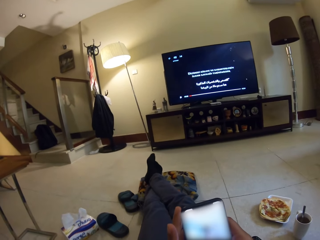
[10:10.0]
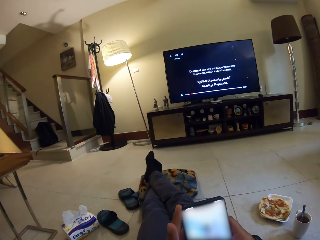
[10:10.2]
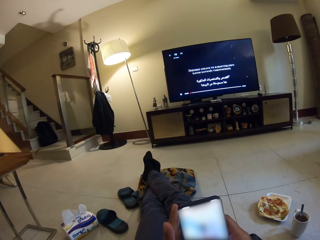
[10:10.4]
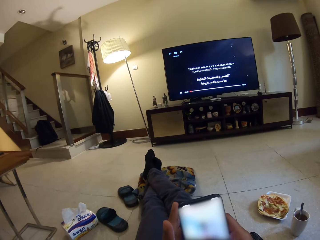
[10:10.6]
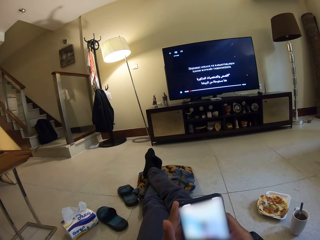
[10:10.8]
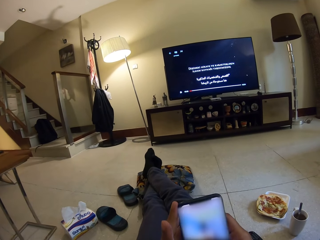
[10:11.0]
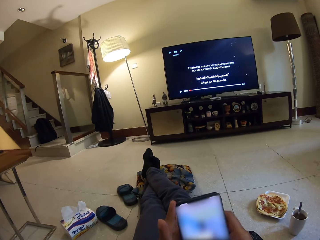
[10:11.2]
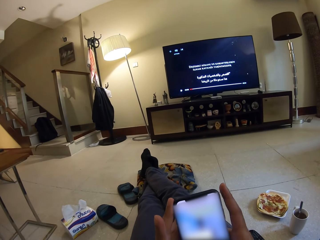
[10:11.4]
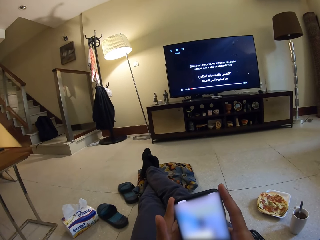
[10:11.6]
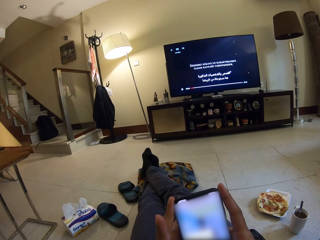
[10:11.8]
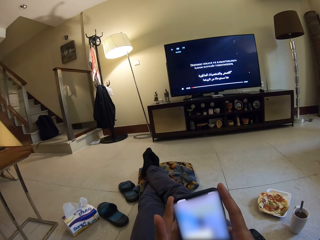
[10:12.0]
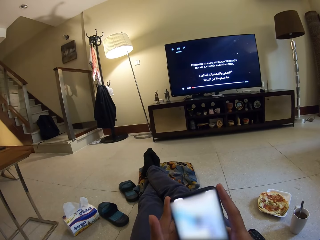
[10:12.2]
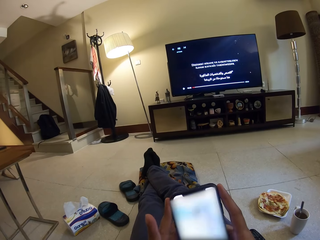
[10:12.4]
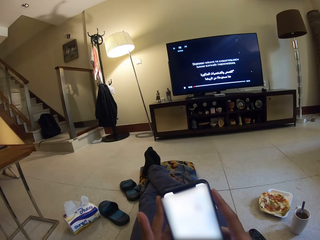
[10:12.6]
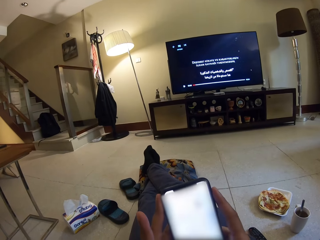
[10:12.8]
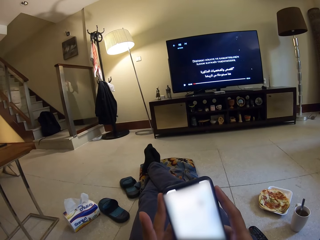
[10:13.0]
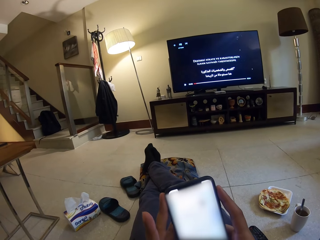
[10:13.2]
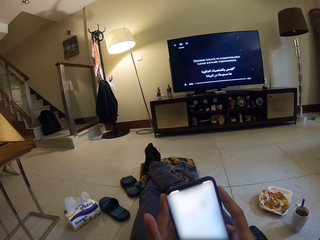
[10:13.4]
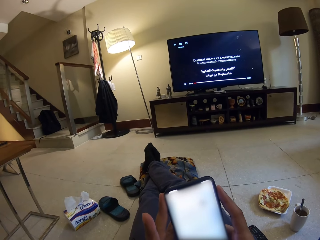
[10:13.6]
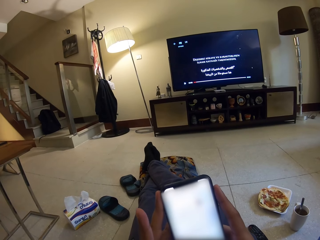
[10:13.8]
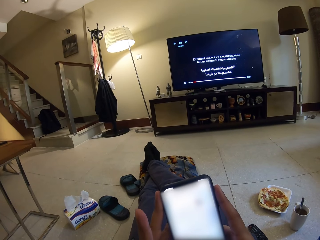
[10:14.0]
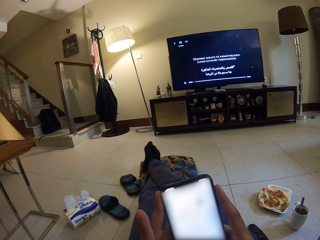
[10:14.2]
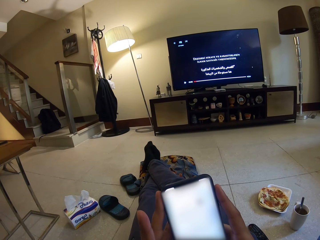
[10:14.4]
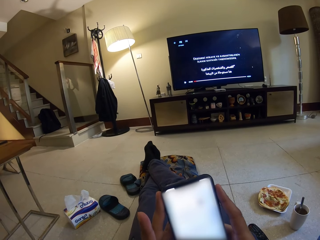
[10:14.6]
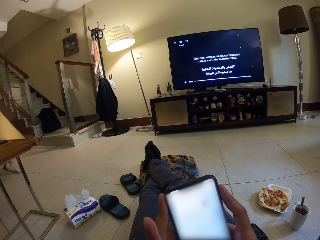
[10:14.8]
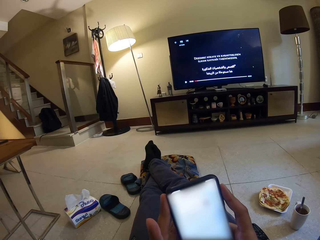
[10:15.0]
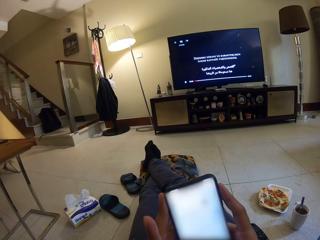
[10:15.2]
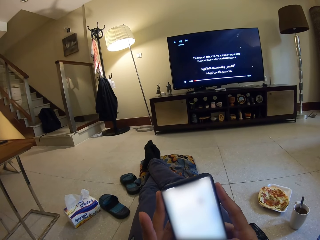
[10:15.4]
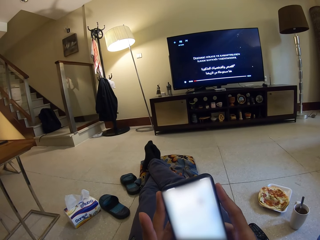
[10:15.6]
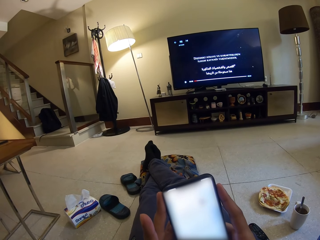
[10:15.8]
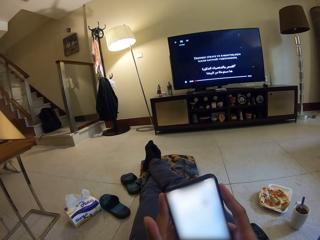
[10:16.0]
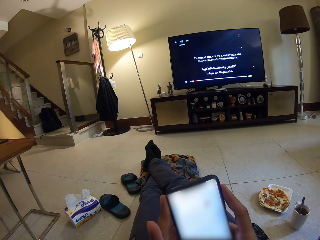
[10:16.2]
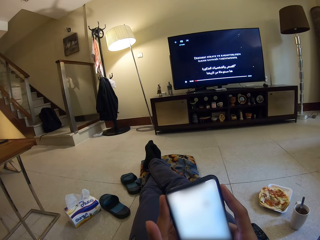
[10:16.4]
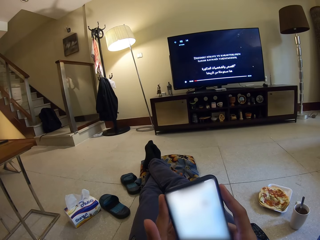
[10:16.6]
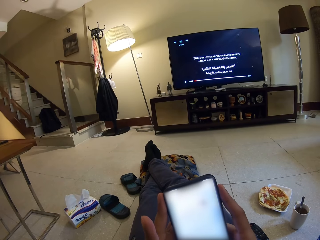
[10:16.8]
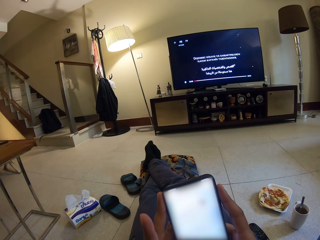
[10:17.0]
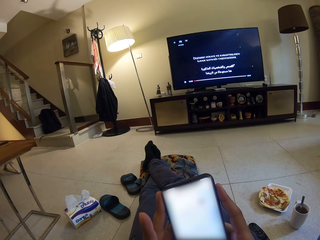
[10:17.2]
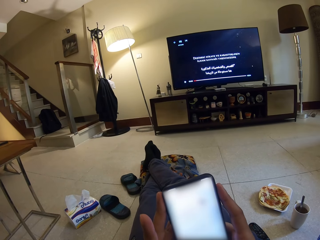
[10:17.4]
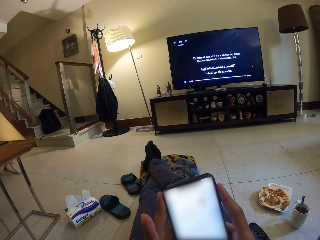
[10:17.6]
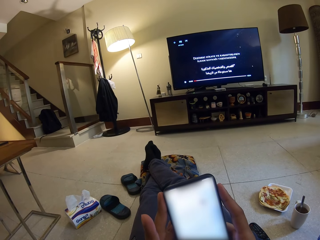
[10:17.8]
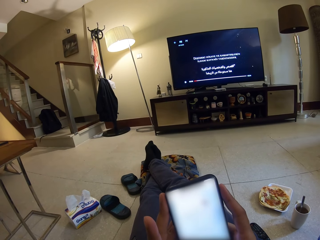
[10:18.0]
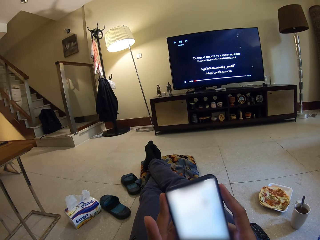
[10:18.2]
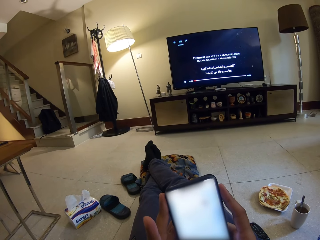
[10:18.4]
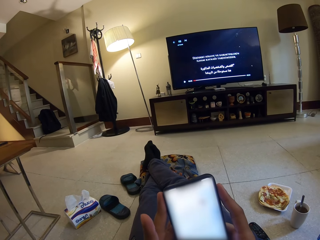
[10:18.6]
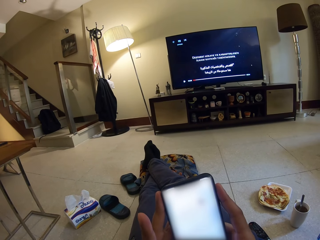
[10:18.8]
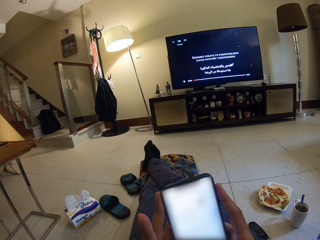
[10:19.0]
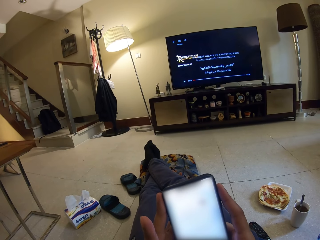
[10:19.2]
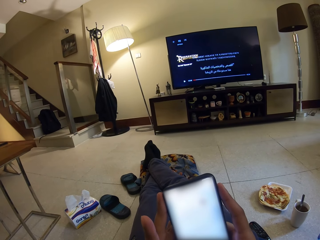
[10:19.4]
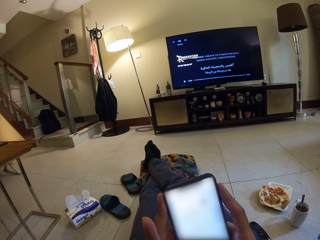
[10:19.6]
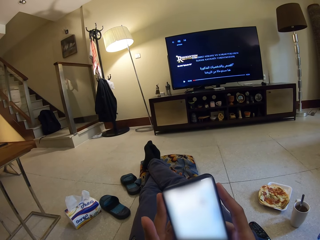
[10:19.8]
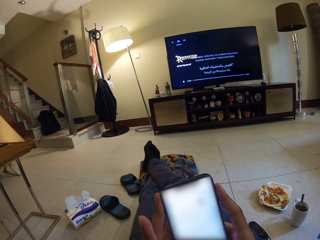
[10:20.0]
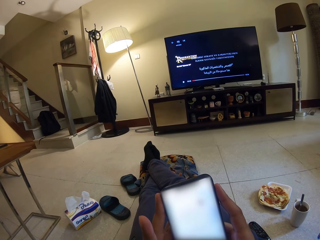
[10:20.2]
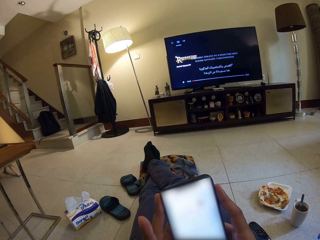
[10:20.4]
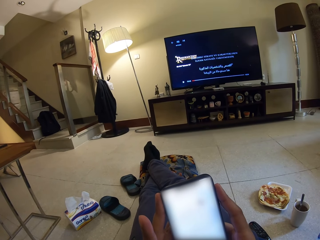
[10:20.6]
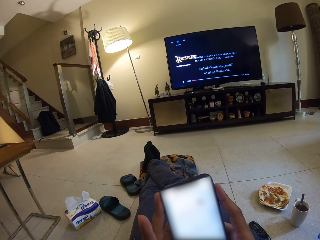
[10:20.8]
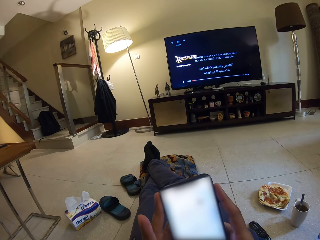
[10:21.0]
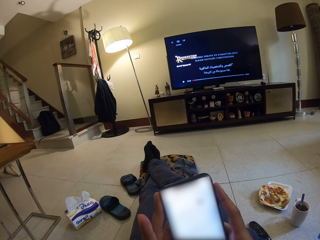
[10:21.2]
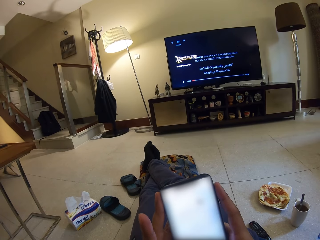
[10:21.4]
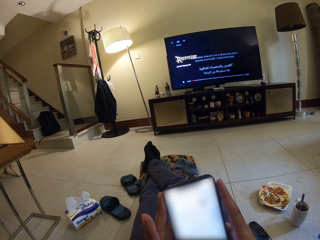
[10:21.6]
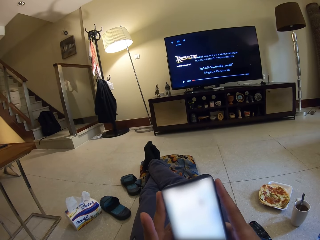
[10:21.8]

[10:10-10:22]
The camera wearer operates a phone. They scroll the phone.

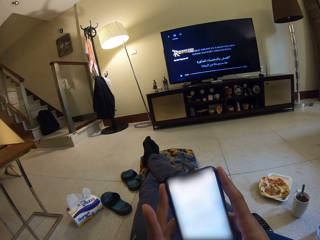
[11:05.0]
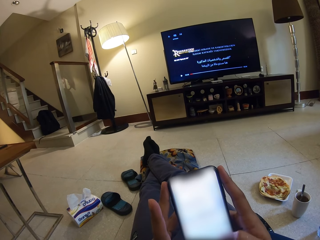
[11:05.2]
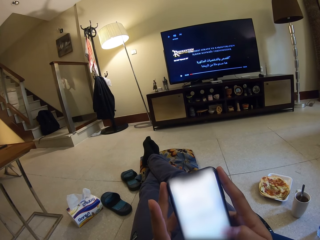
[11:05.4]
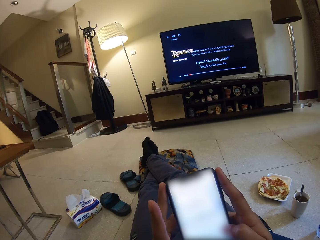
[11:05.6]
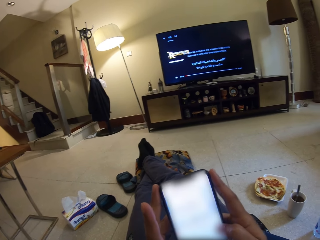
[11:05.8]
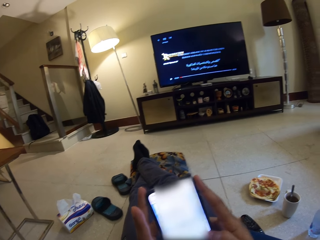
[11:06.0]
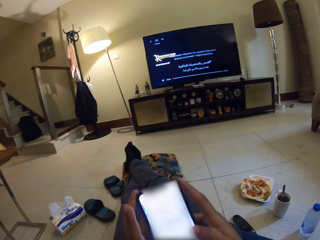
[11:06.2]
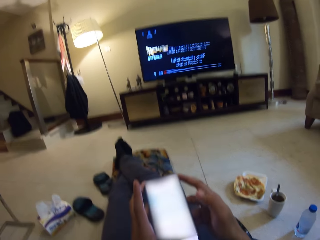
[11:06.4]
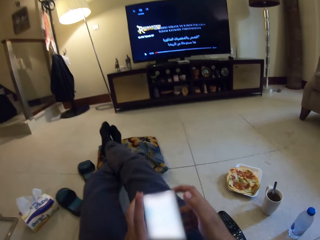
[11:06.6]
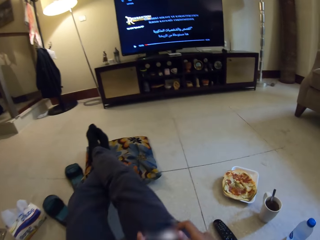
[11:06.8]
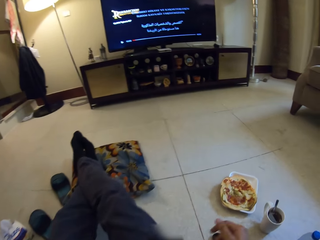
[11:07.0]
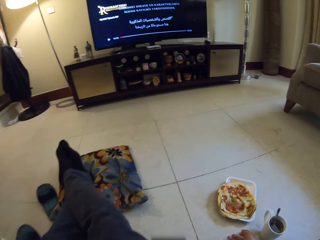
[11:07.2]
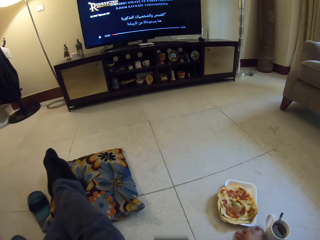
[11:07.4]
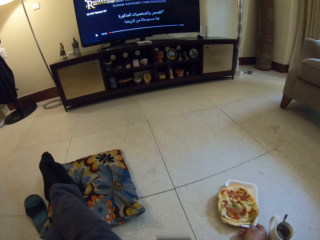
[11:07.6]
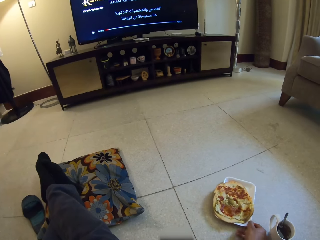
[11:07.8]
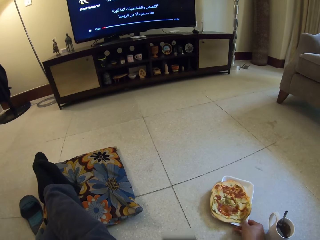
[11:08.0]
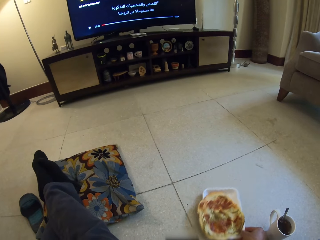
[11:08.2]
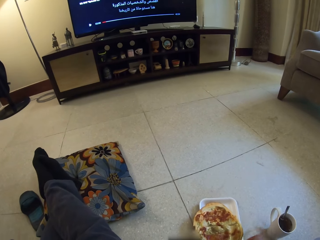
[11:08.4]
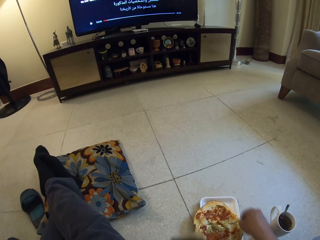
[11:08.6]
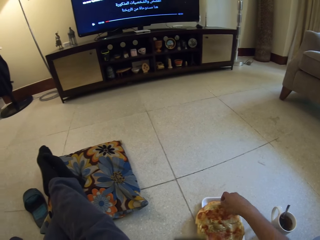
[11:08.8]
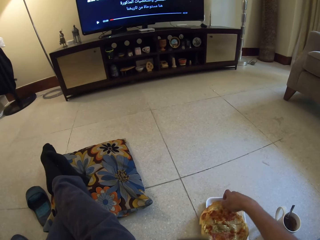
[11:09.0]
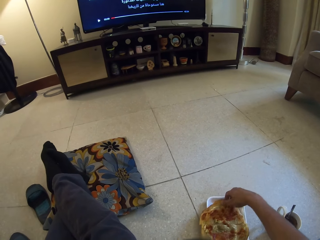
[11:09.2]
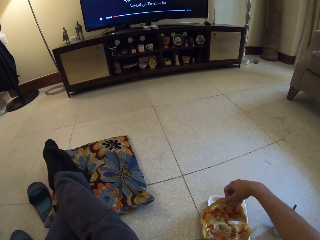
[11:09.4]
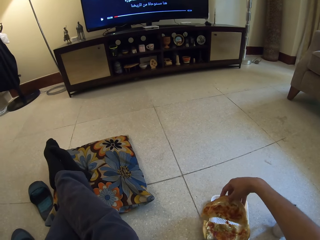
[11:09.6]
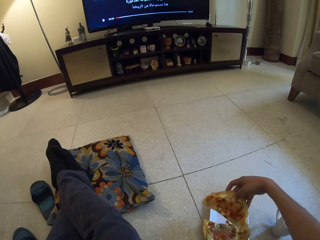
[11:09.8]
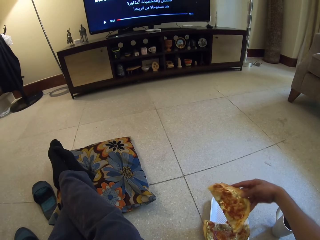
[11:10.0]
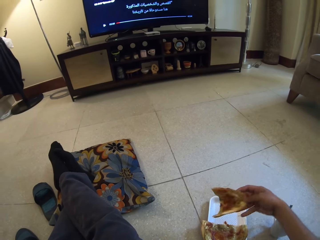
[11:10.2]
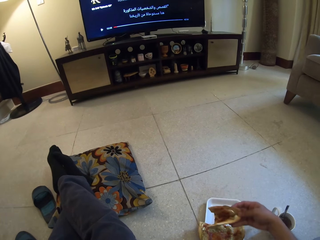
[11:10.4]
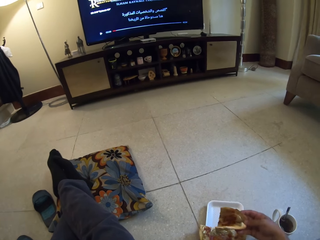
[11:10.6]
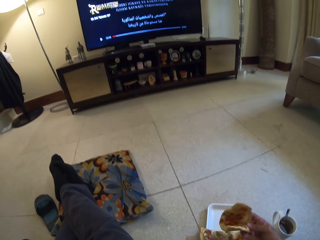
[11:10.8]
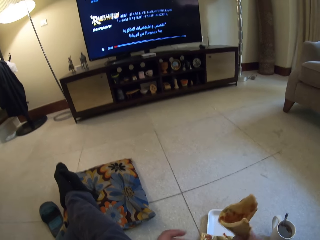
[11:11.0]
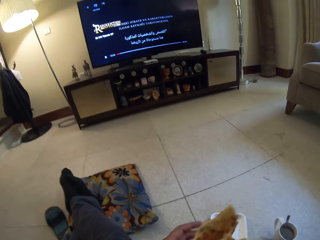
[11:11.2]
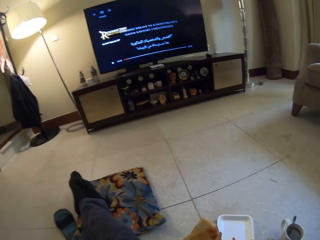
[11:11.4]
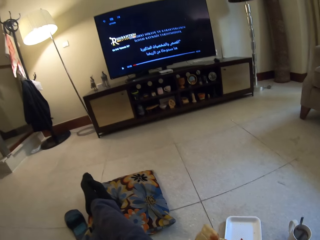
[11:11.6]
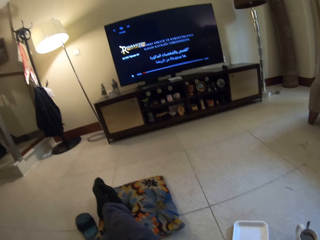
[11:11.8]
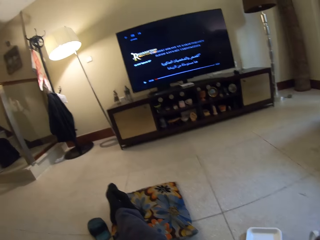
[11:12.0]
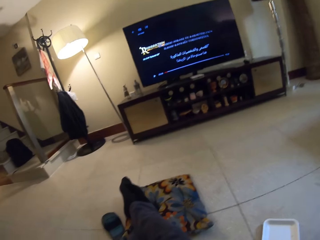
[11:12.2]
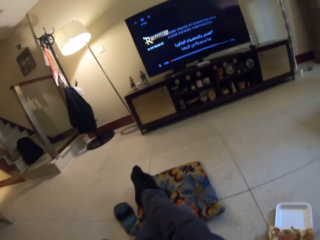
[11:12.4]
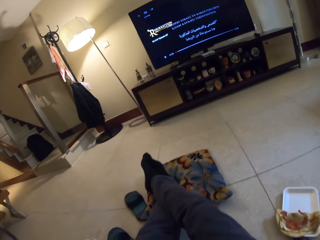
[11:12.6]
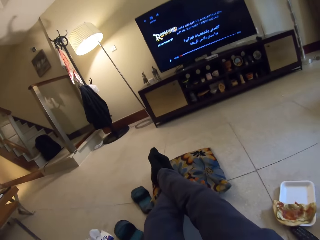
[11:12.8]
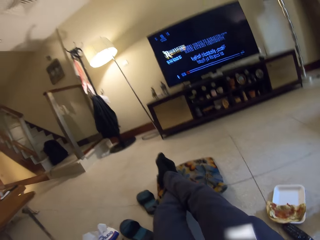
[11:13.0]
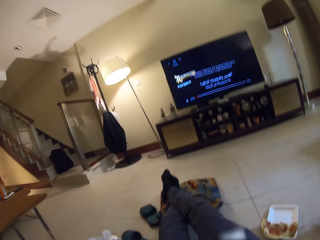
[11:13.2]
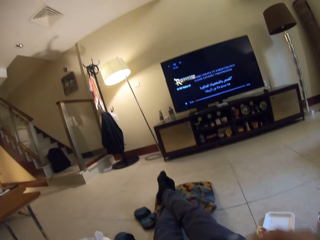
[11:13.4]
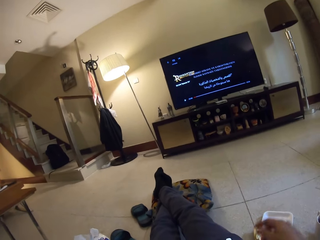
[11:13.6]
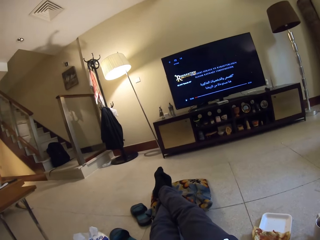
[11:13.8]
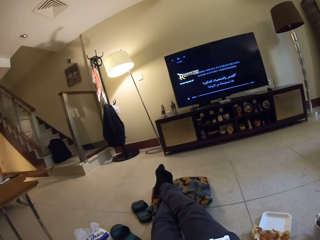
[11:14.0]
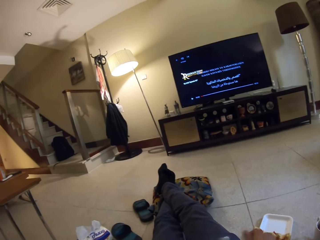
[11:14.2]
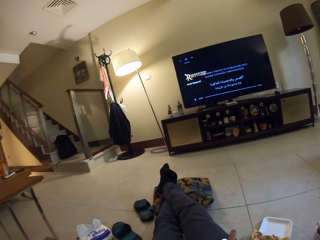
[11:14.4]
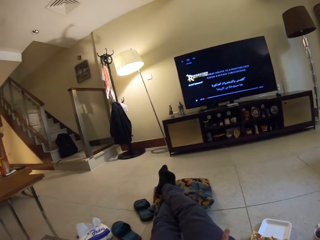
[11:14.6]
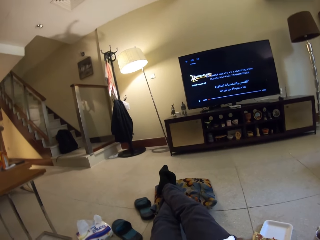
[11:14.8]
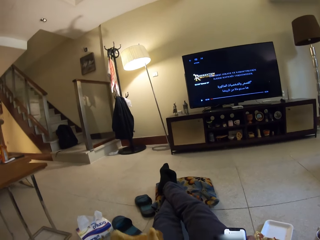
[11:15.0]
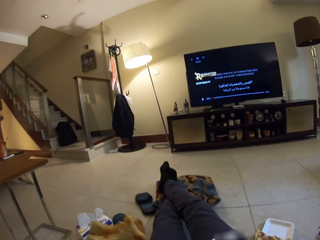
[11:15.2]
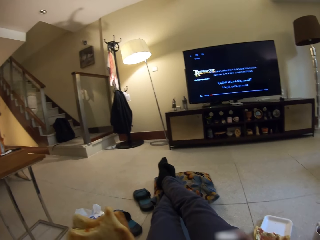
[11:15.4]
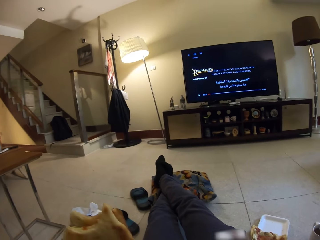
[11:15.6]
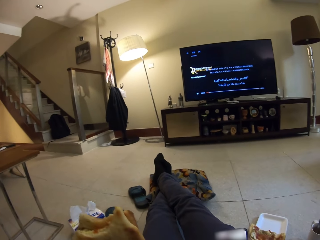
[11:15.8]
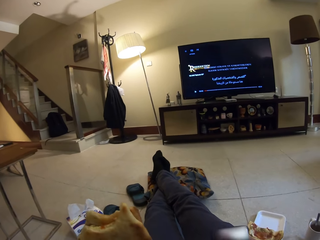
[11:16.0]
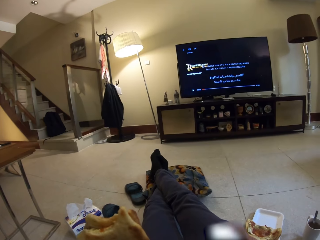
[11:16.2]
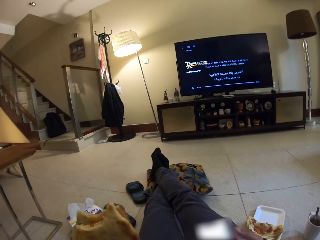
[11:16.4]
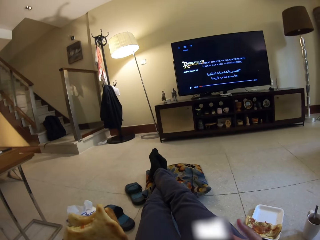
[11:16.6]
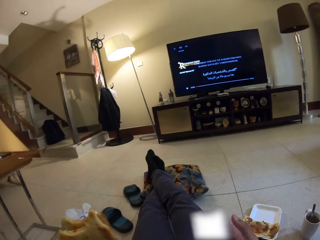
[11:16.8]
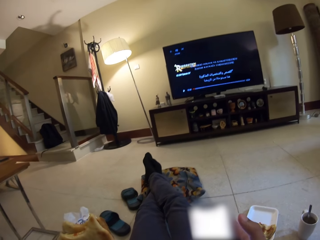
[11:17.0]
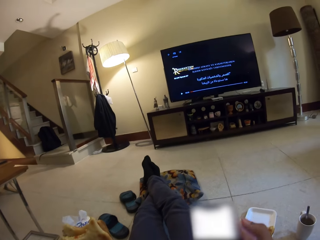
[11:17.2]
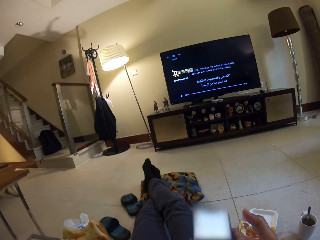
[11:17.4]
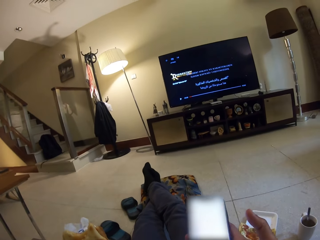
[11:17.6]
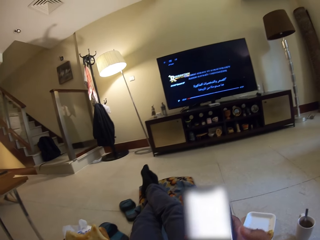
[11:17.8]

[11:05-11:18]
The camera wearer adjusts the phone. They drag a plate of flatbread. They adjust the pizza plate. They take a piece of flatbread or pizza with the right hand. They break the pizza. They adjust the pizza. They adjust the phone.
